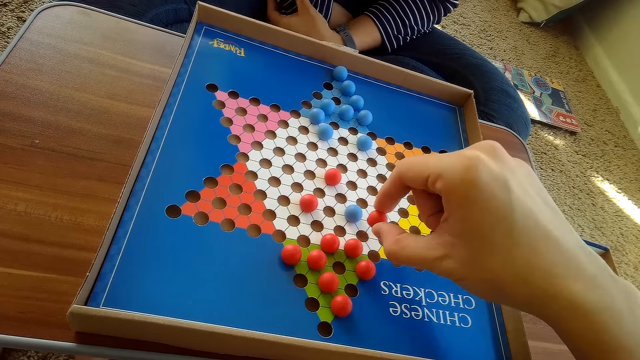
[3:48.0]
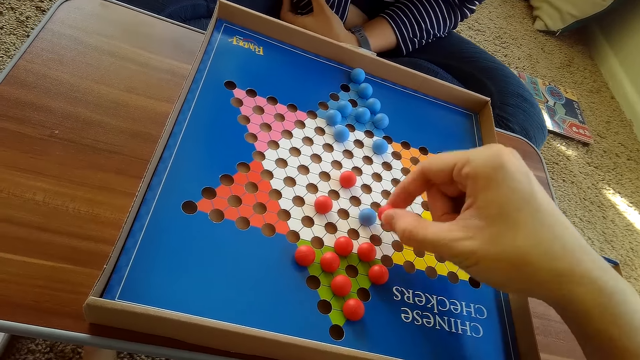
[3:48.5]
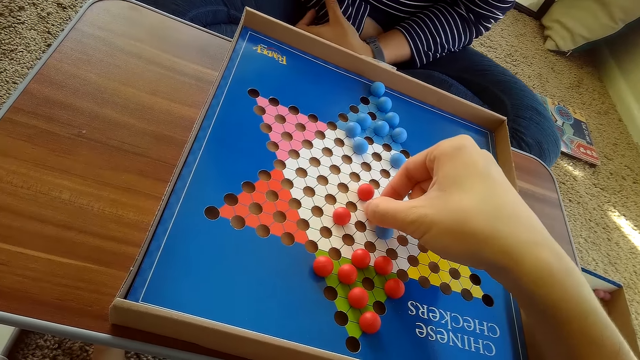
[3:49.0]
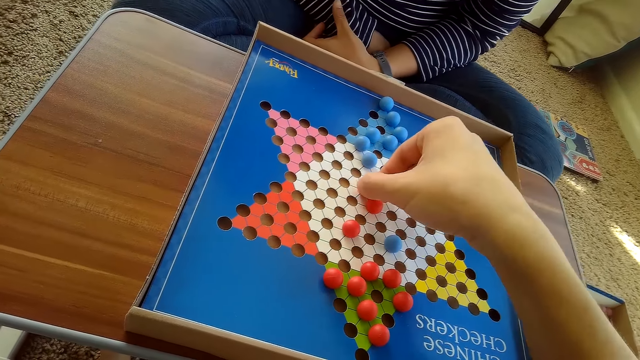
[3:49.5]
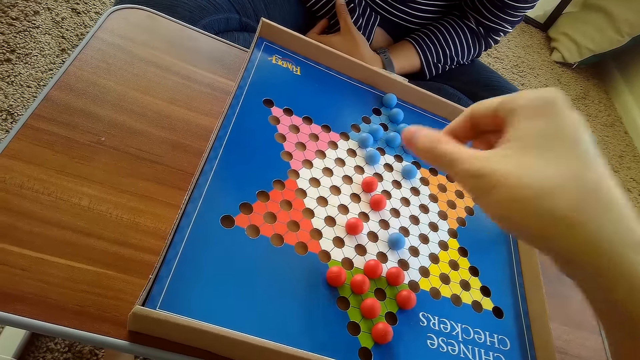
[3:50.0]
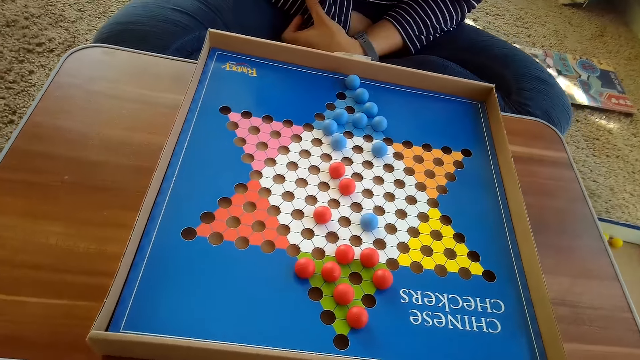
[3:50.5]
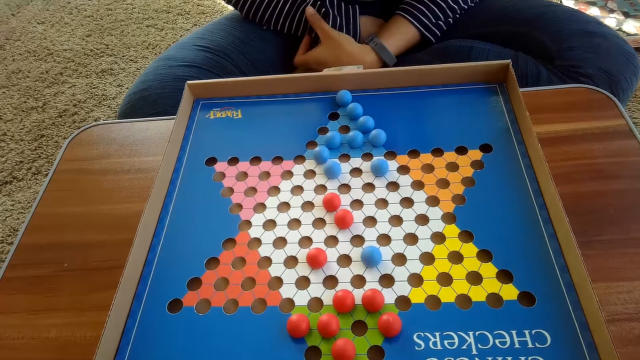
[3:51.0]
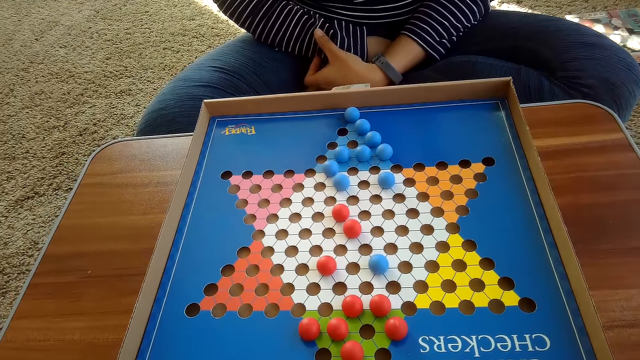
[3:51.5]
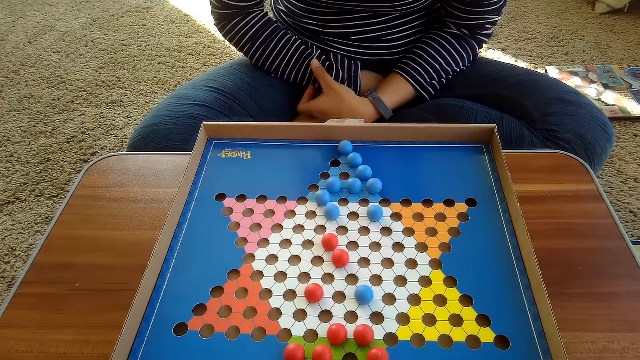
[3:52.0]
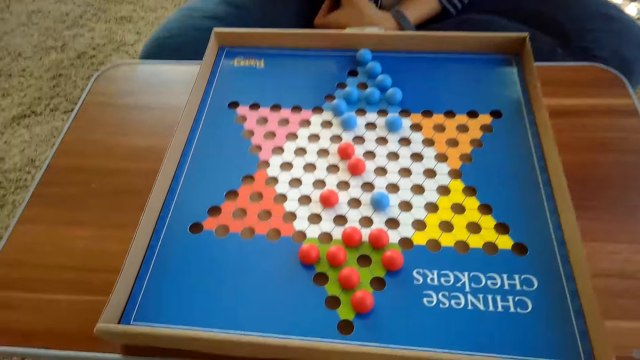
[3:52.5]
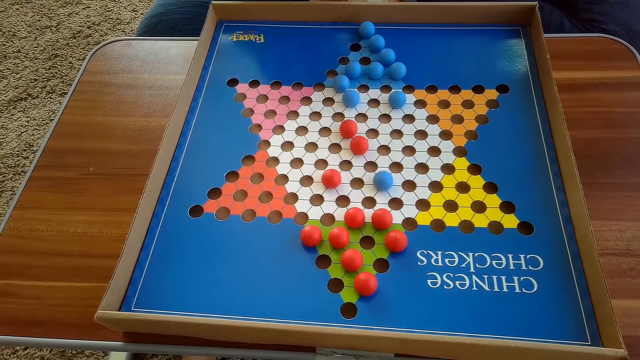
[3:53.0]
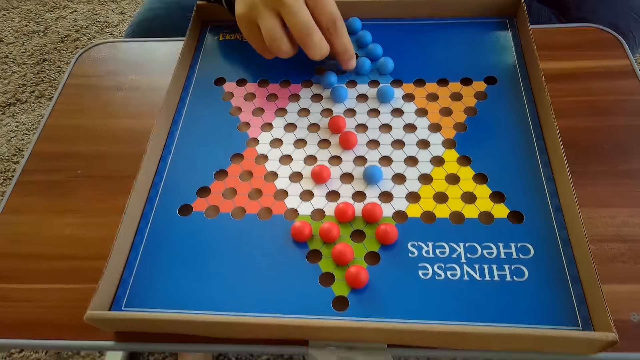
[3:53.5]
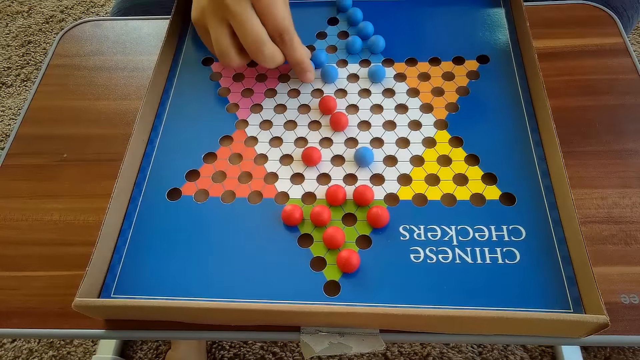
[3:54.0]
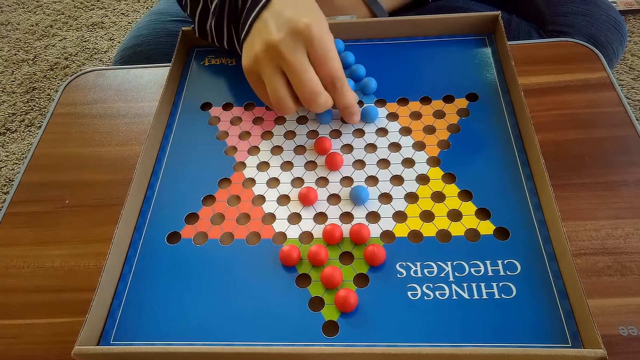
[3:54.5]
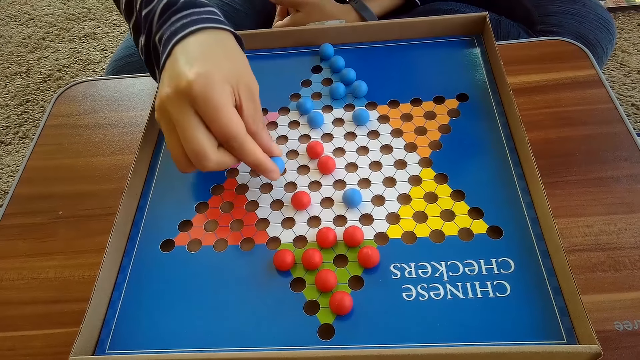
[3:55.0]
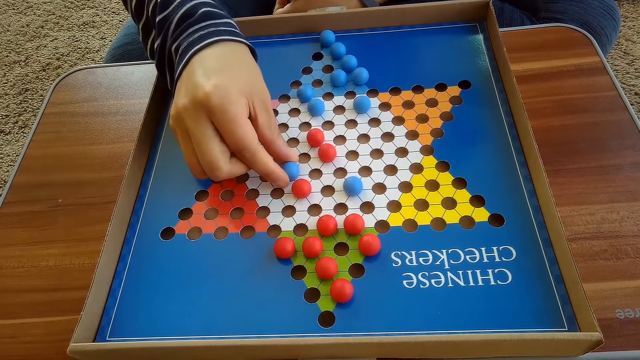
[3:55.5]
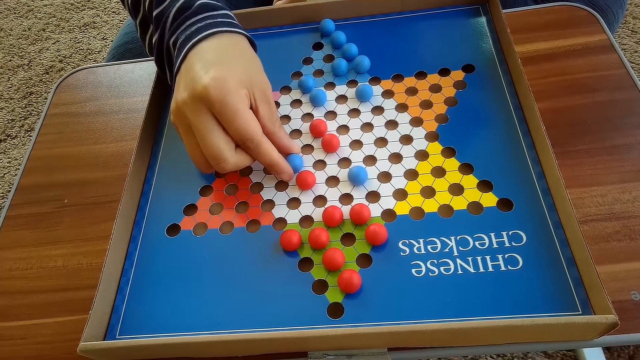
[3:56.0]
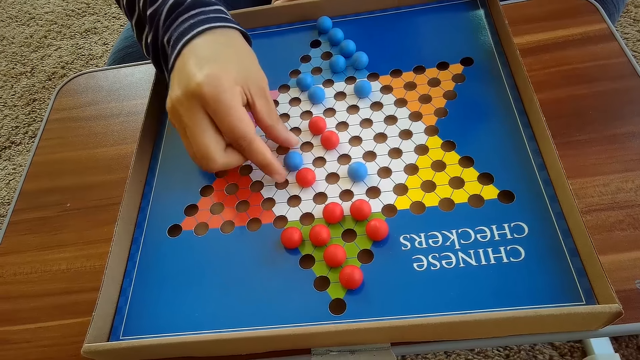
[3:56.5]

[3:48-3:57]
The camera wearer stares at the balls. A person moves a ball. The person plays checkers.

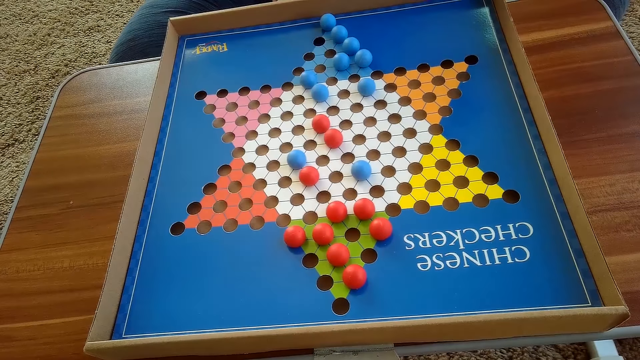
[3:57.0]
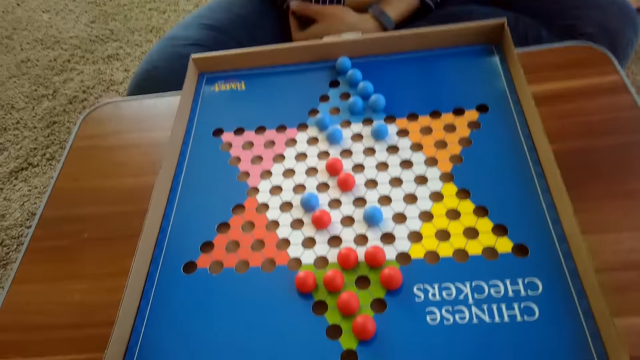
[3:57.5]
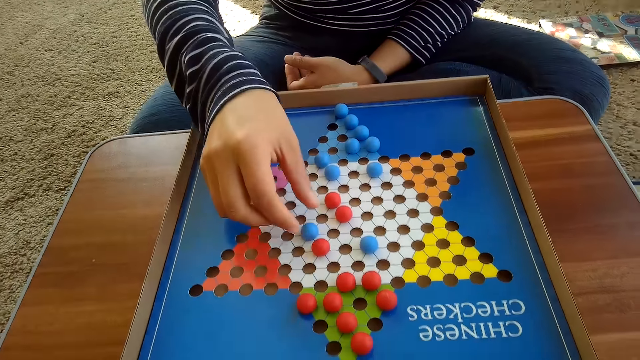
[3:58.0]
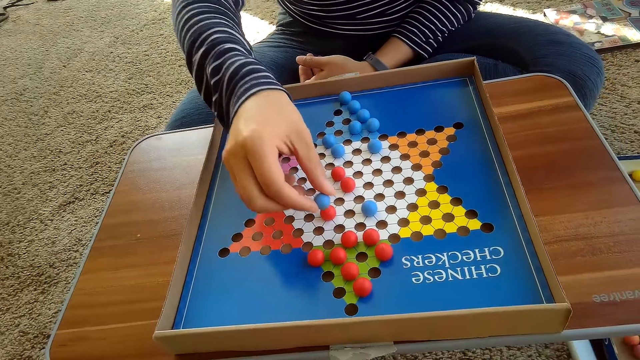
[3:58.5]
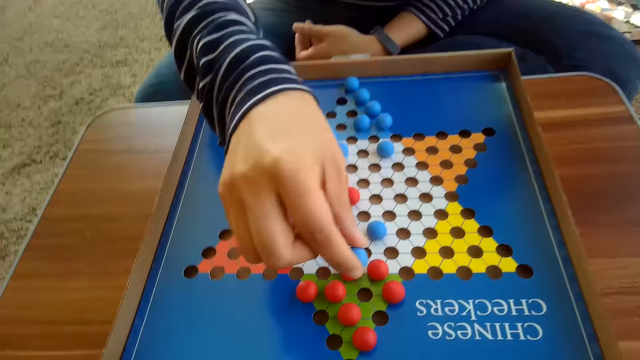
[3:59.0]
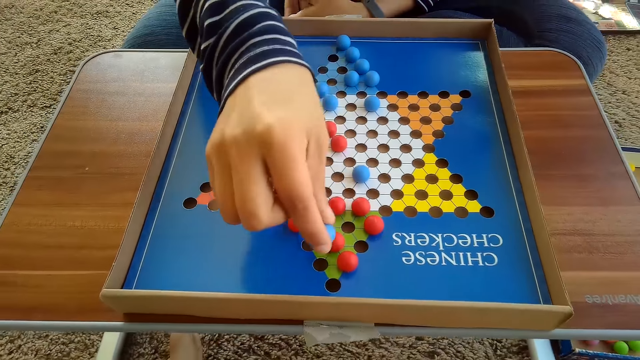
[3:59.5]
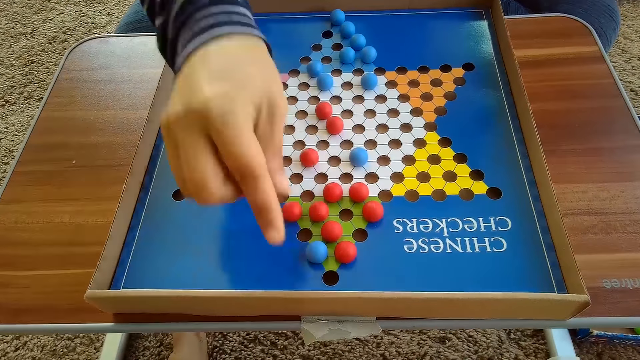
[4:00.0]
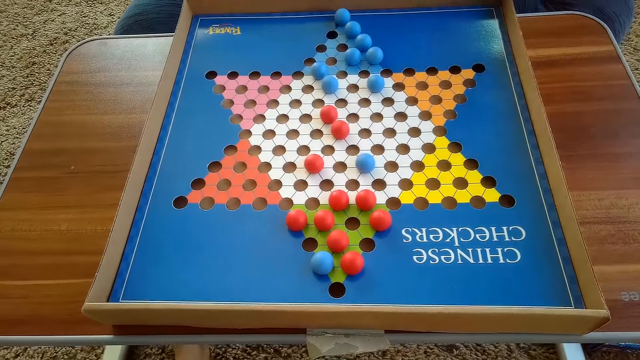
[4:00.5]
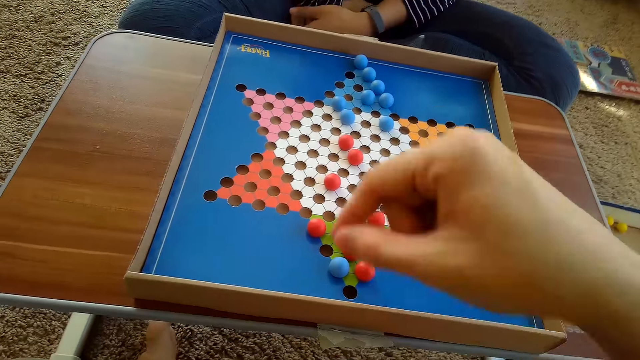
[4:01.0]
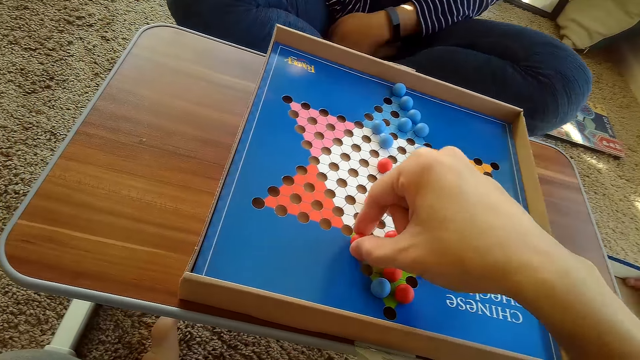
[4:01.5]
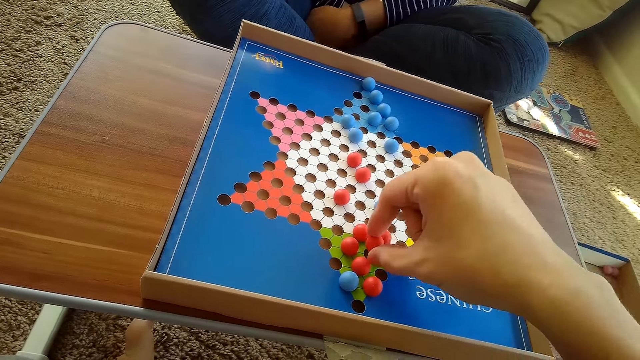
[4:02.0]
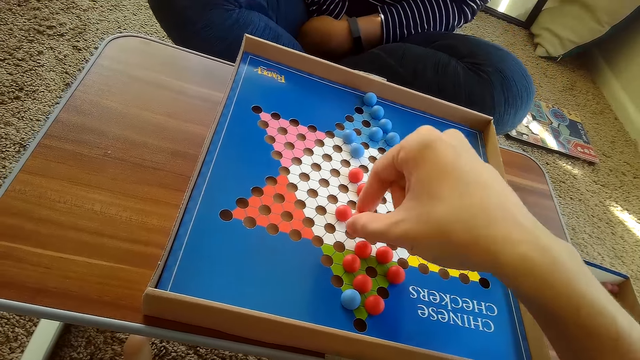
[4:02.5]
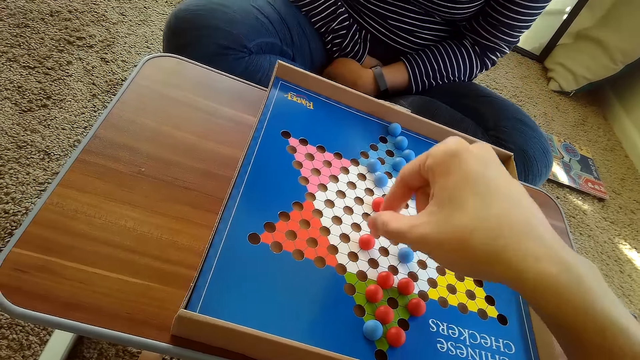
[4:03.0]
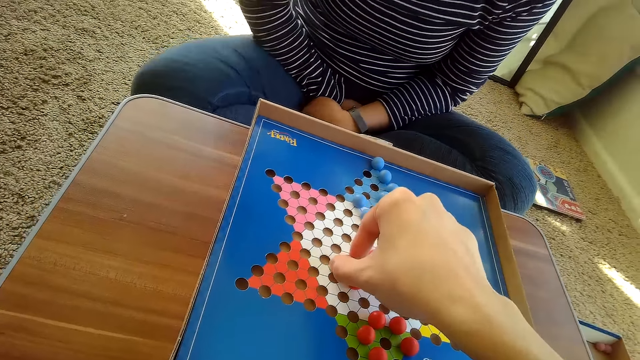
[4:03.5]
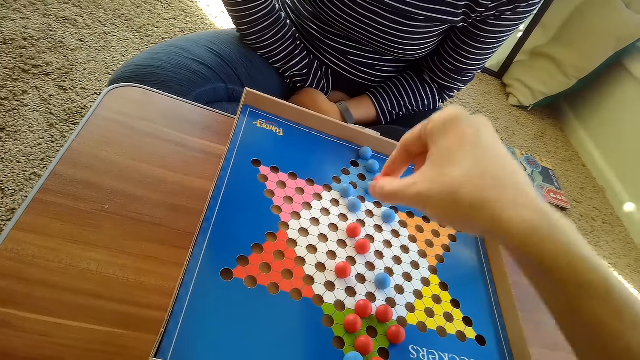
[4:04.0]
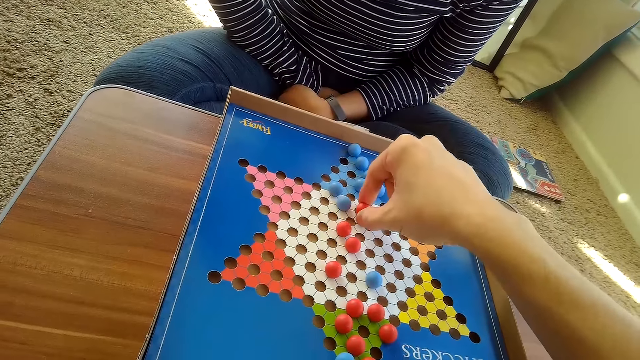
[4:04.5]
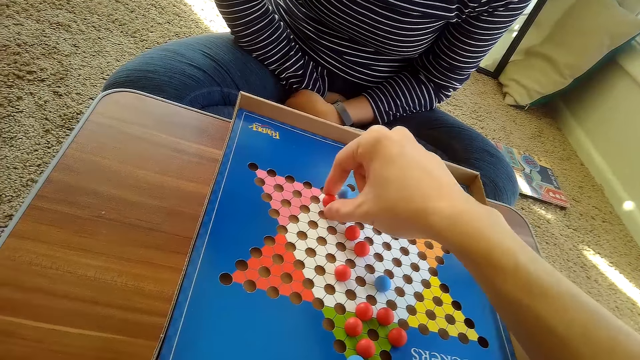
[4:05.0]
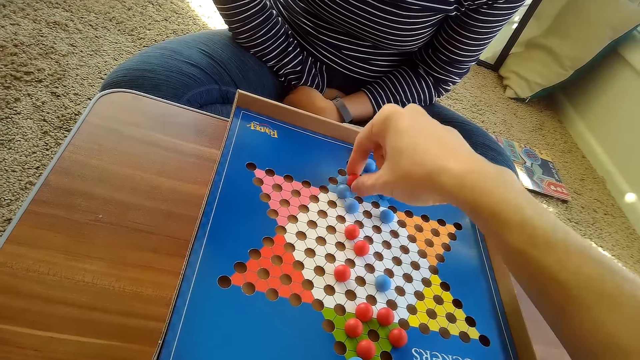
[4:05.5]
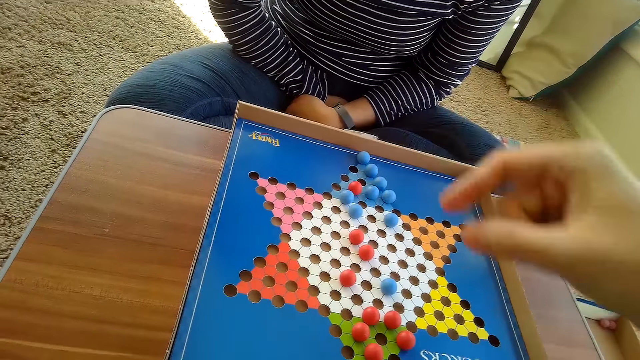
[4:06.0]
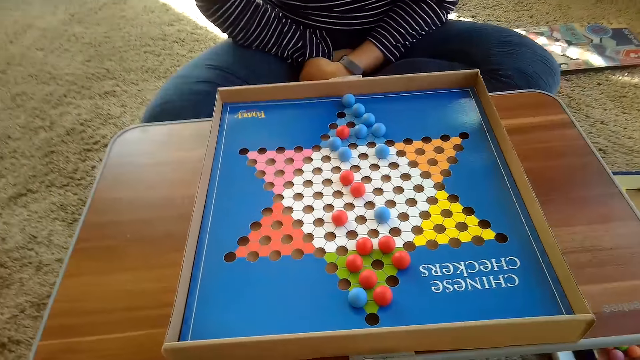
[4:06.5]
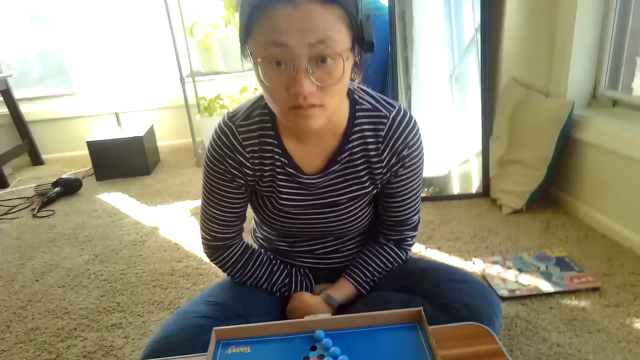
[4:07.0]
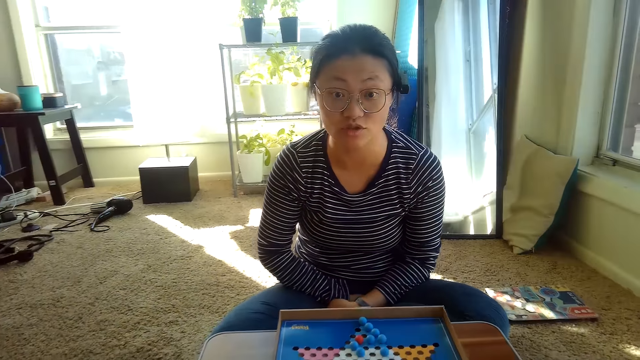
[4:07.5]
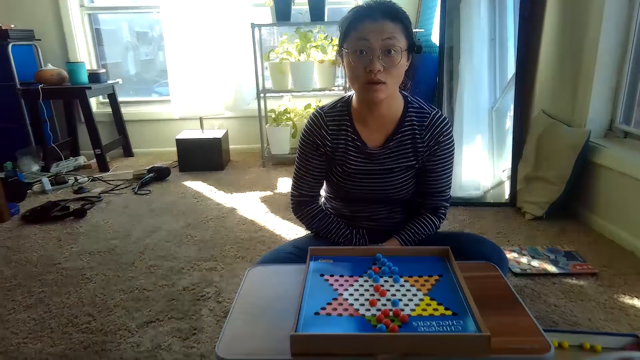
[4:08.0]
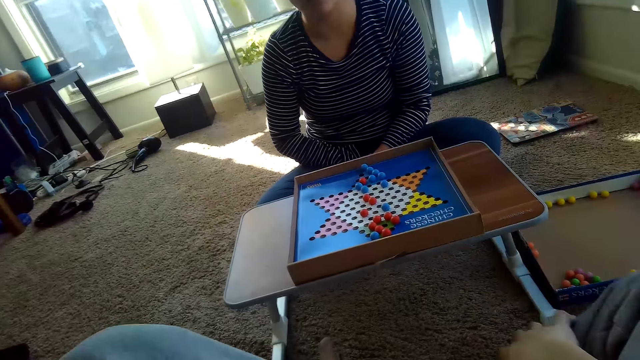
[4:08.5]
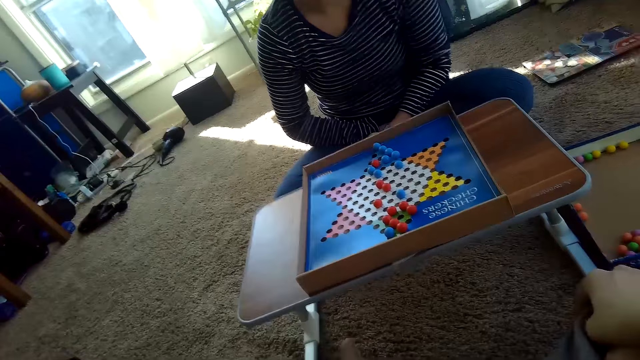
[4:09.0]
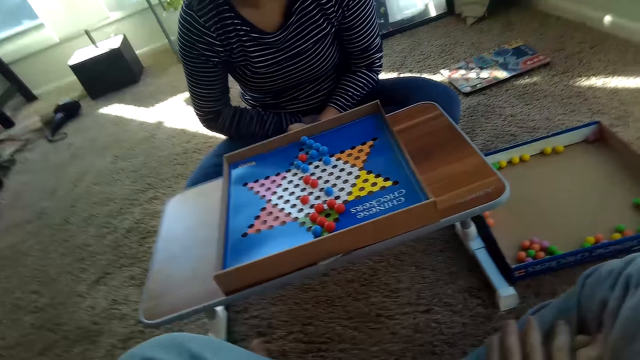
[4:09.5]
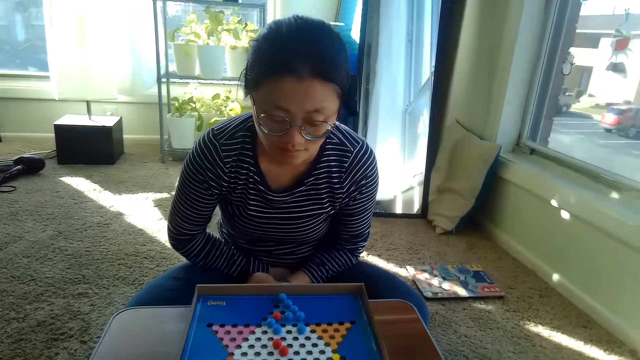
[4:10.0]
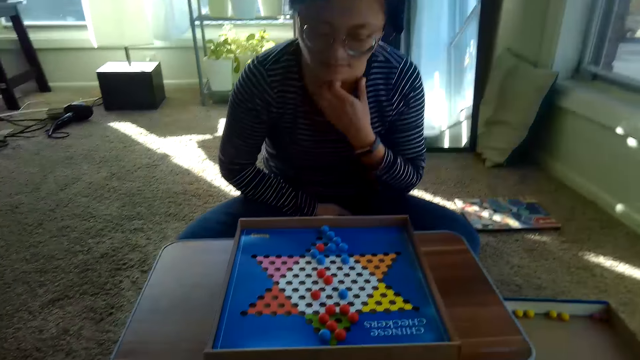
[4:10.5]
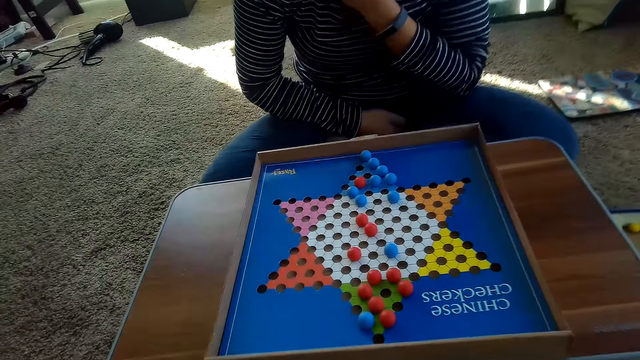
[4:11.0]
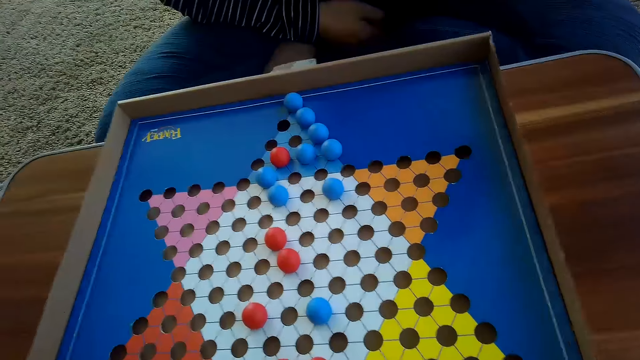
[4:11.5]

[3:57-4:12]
The camera wearer stares at the balls. A person moves a ball. The camera wearer plays checkers and moves a ball. They interact with the person. They talk to the person.
